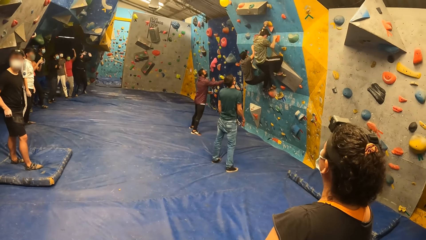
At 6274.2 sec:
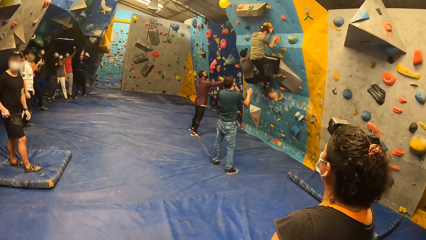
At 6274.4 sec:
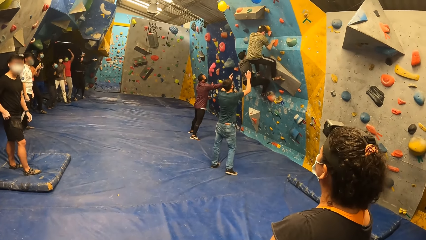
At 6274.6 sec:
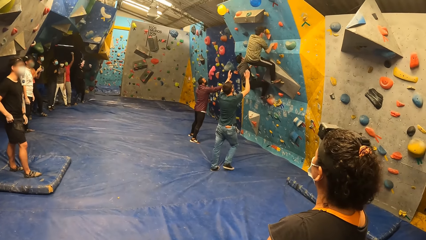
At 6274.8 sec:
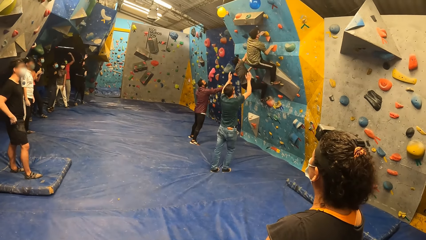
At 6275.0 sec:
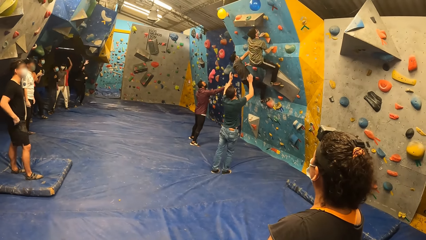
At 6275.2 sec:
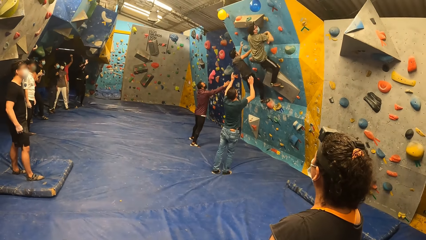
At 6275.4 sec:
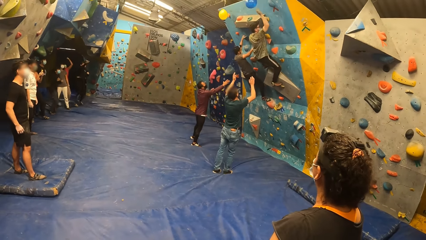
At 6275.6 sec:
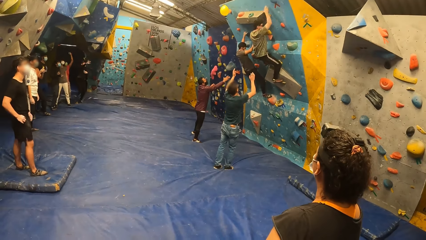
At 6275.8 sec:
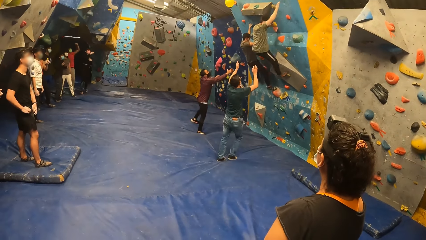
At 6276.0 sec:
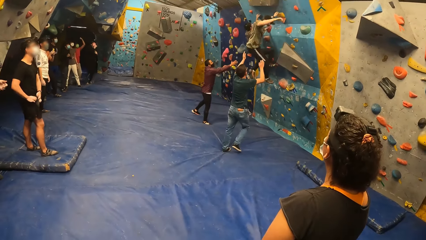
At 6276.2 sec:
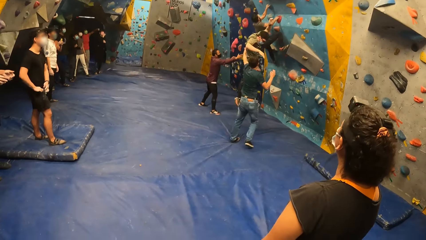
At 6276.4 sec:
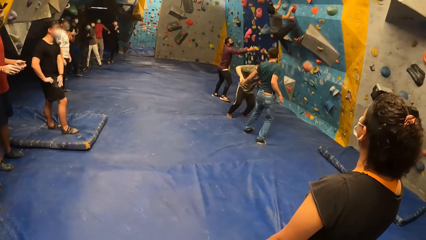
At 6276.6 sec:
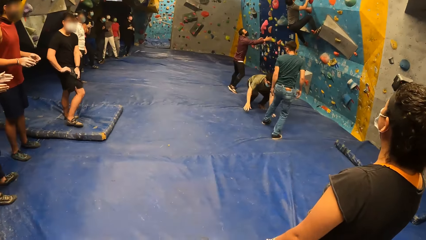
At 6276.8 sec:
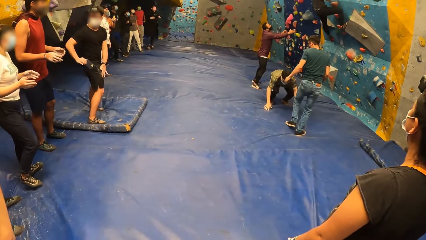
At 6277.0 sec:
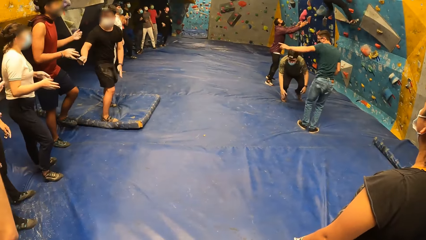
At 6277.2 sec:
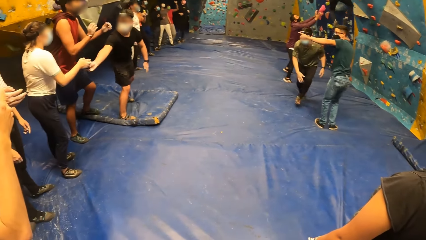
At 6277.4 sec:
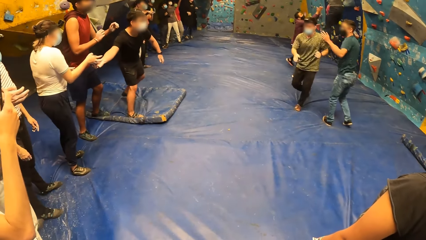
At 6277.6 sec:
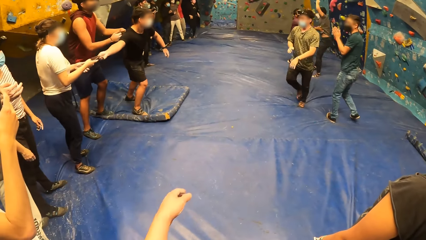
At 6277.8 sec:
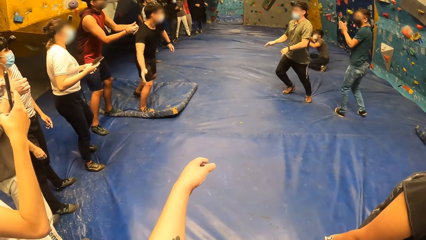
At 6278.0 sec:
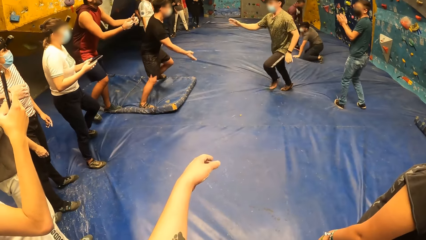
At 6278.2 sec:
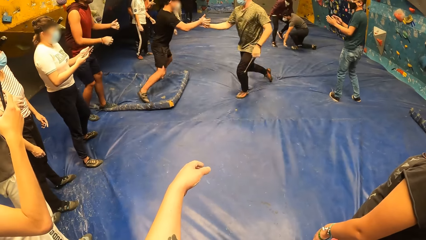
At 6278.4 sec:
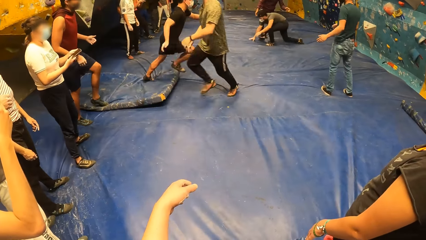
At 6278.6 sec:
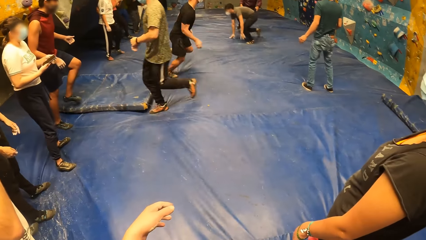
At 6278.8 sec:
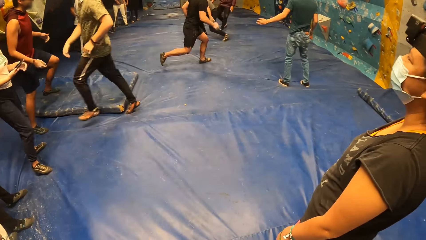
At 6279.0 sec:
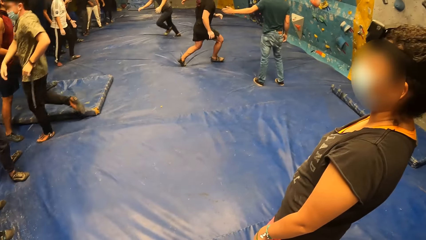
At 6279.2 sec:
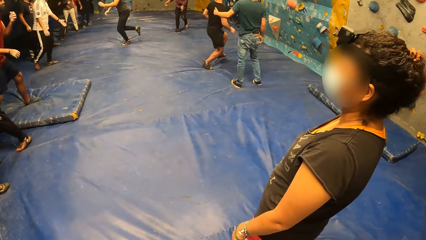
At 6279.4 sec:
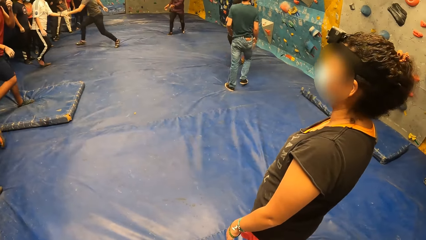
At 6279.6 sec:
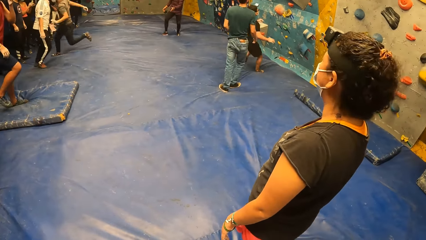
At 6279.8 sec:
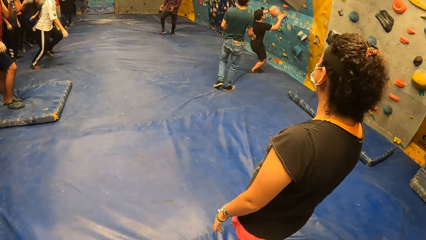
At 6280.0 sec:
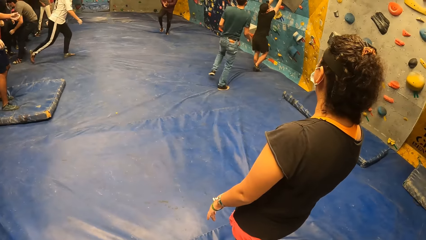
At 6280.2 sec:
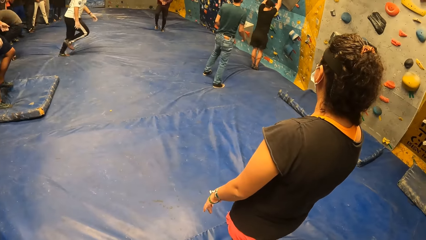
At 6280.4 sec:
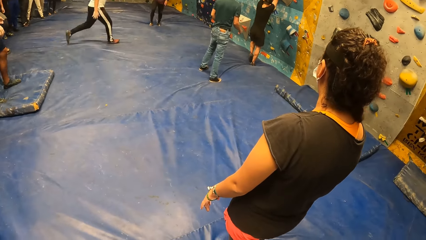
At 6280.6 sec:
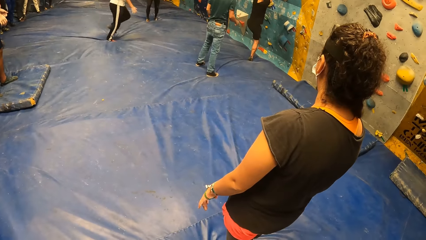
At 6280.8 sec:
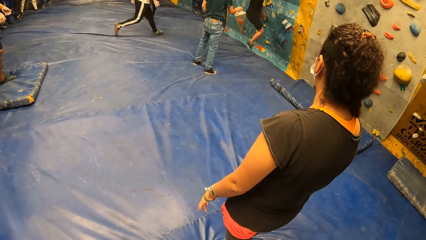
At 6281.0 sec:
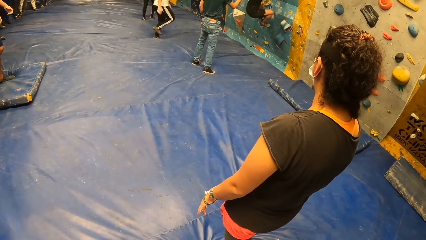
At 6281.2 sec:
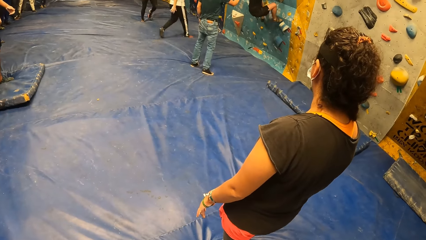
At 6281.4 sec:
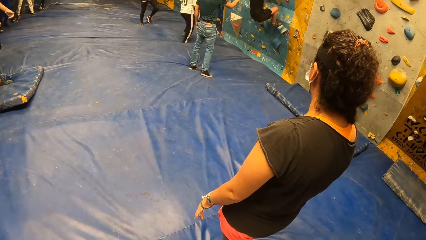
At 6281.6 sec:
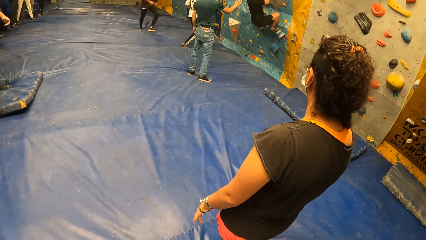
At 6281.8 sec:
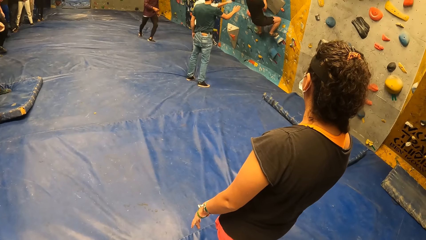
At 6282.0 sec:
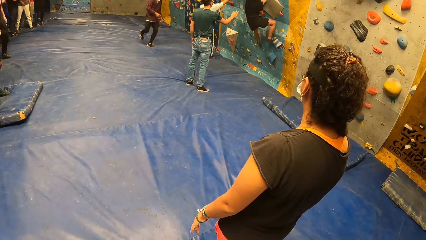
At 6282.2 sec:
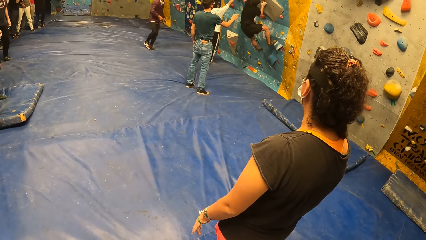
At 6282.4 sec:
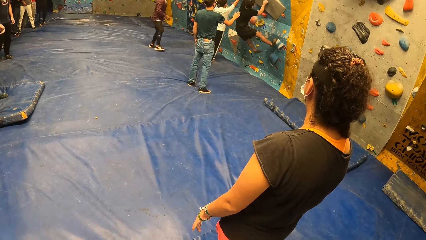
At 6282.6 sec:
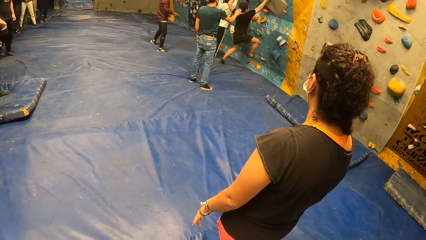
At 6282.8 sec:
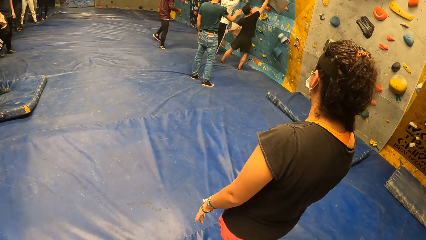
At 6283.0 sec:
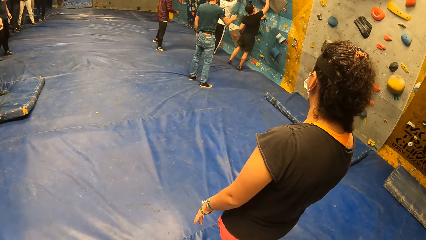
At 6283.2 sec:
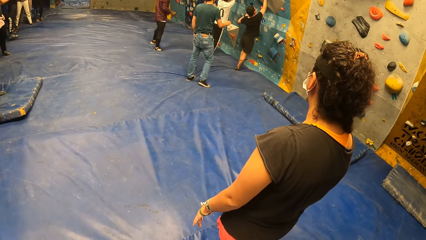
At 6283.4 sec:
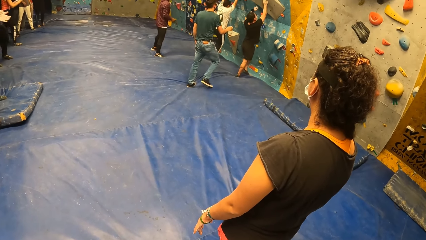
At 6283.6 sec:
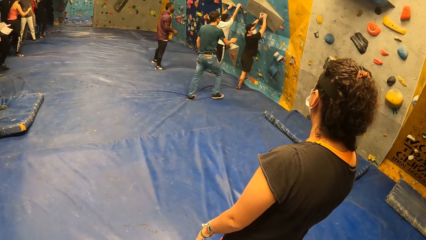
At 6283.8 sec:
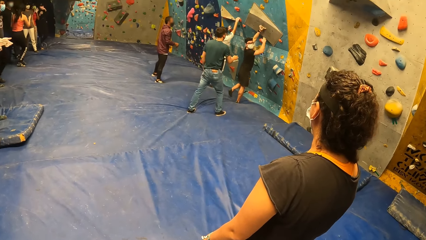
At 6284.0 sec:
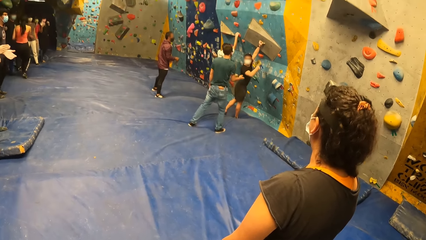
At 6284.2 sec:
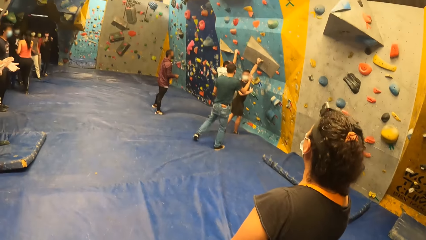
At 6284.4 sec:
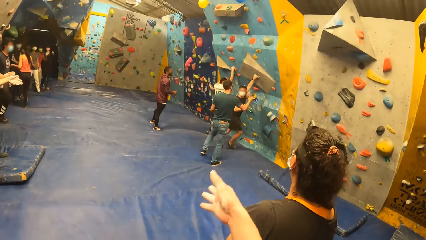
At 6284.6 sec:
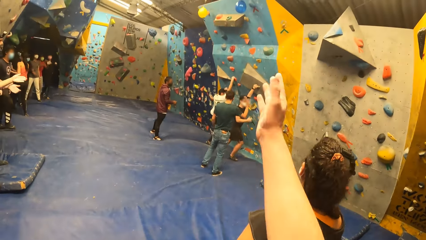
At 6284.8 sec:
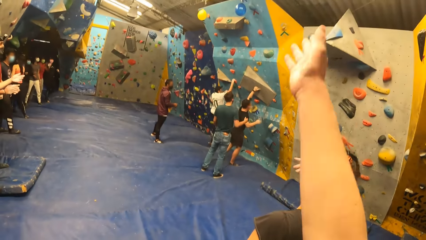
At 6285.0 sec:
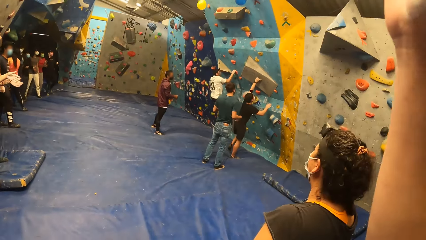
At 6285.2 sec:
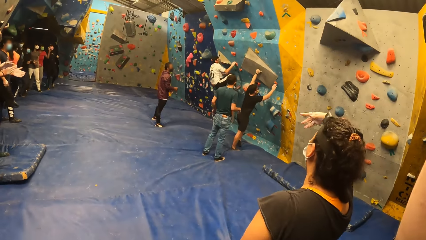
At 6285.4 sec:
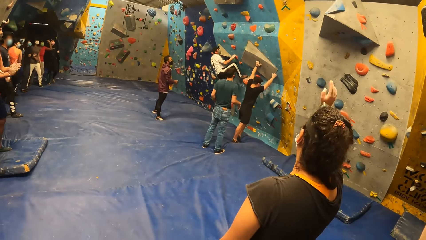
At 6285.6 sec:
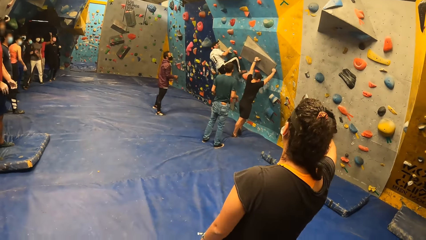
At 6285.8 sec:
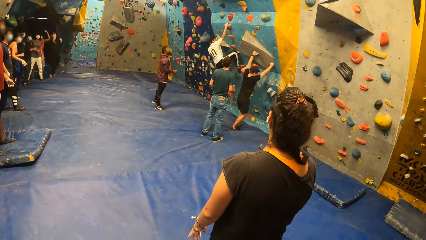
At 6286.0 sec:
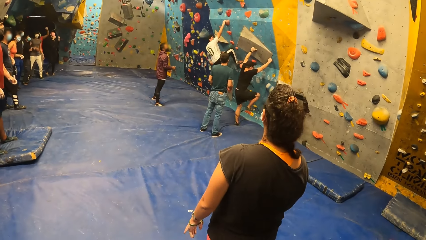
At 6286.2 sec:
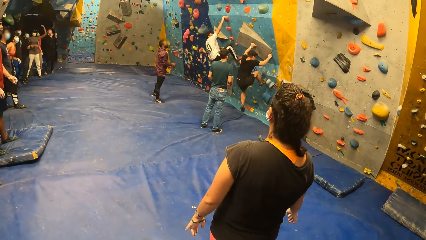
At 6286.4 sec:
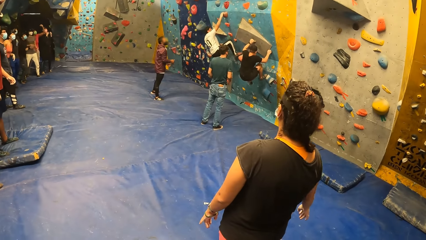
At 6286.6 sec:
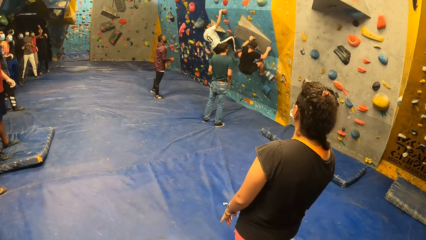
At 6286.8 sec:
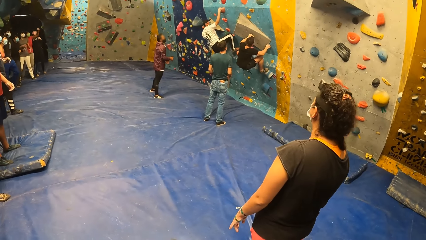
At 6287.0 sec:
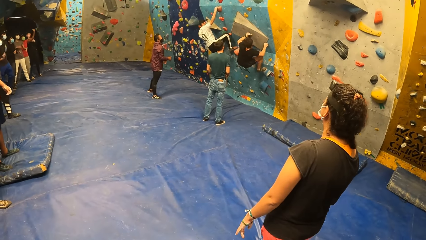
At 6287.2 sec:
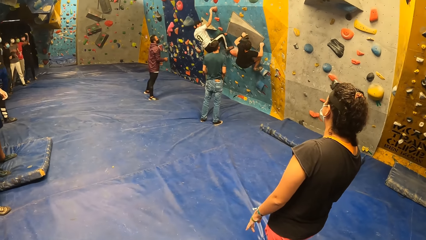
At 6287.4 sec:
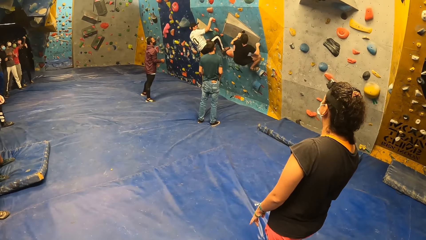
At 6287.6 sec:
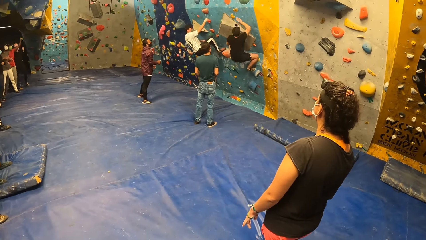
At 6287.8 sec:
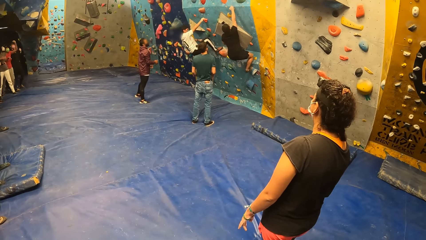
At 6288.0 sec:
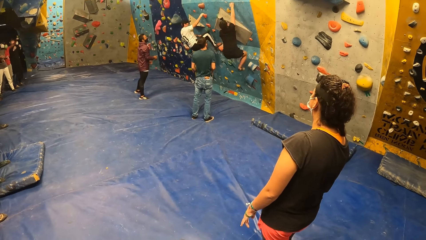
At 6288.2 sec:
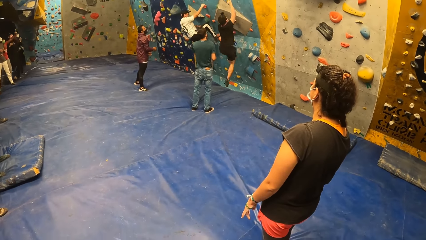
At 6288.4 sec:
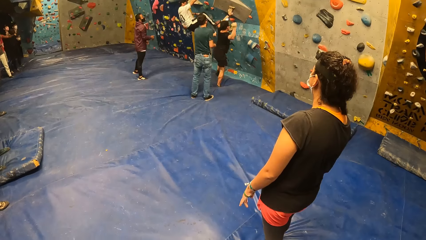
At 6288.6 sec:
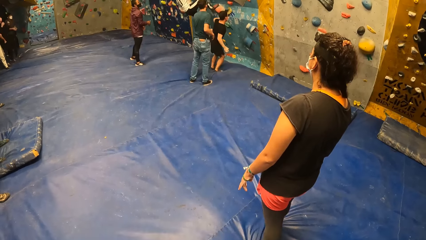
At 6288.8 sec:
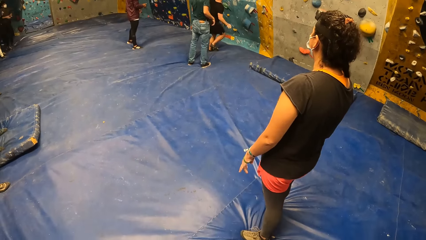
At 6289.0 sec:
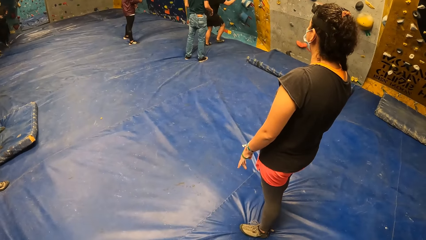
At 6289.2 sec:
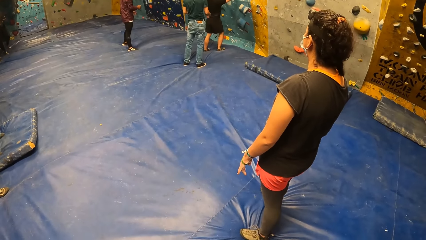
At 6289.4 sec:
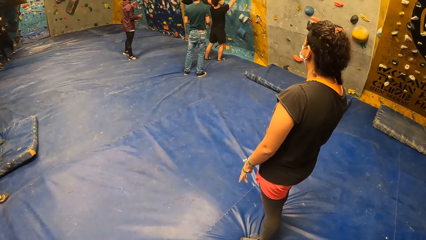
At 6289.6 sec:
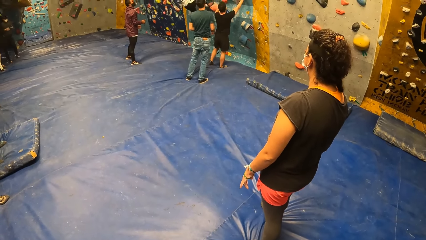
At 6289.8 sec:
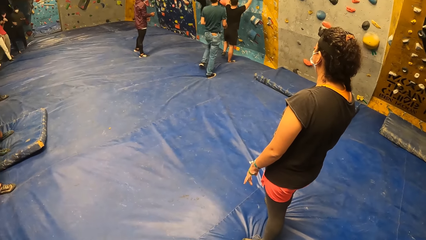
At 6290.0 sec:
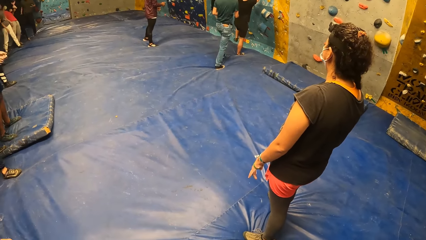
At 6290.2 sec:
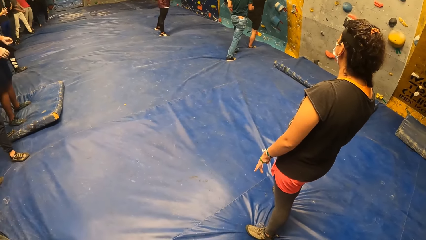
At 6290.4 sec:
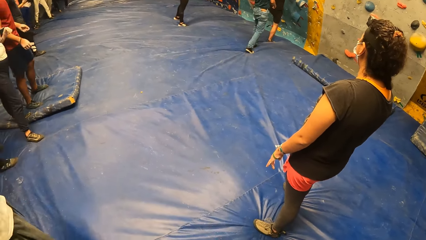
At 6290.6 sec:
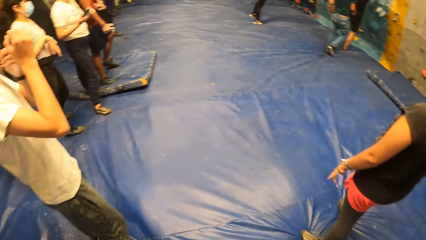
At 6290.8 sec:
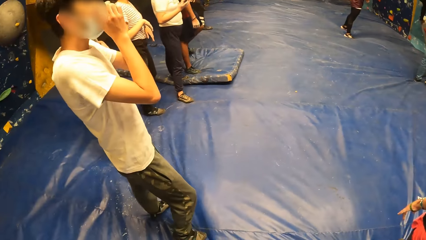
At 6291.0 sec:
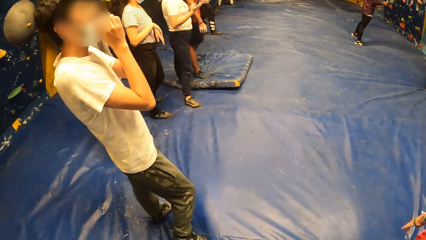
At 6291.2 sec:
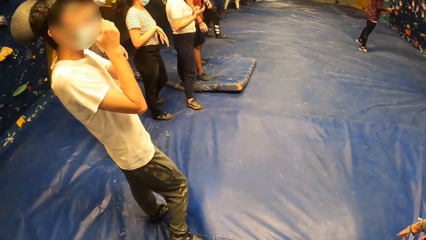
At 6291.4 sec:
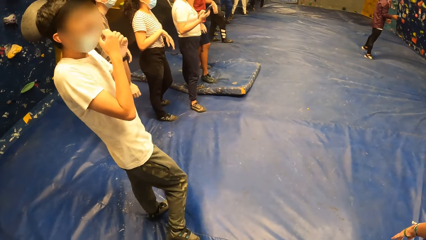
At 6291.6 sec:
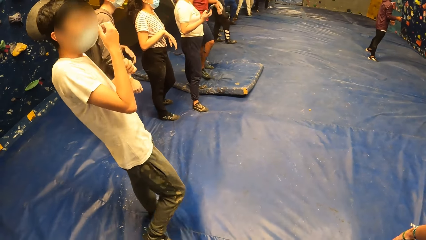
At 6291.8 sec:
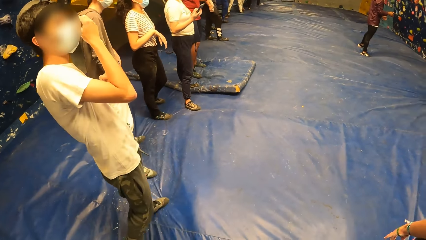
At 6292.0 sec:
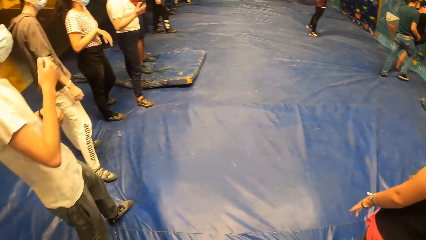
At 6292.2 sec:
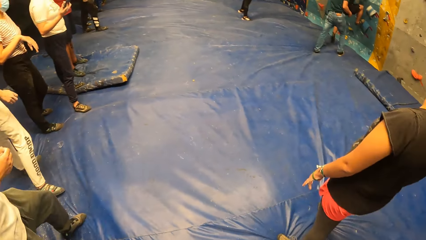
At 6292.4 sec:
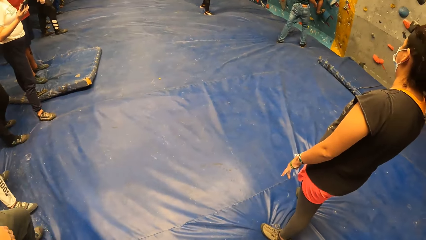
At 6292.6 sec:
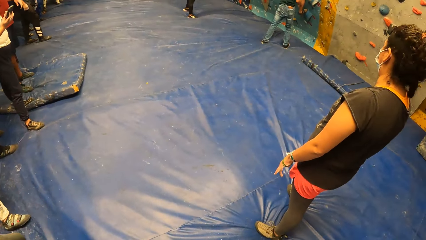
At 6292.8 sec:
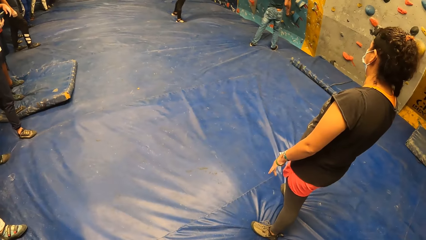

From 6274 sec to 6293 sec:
A man hits the balloon with the hand and drops from the wall. Another man drops from the wall. The camera wearer raises the left hand. A third man runs around. The camera wearer lowers the left hand. The third man climbs the wall. A fourth man runs around and climbs the wall. The camera wearer raises the right hand. A woman lifts the hand. The camera wearer lowers the right hand. The third man drops from the wall and climbs the wall. The camera wearer turns around the room. Another man touches the face.
